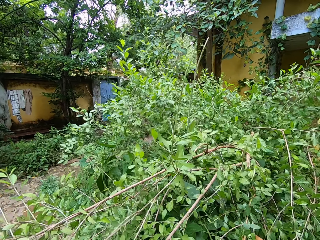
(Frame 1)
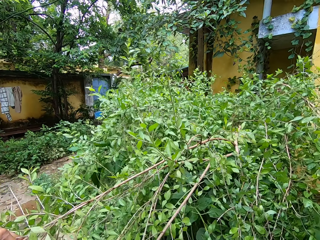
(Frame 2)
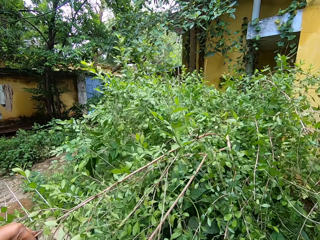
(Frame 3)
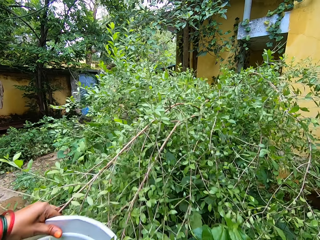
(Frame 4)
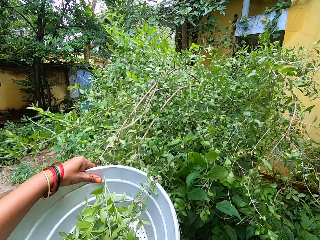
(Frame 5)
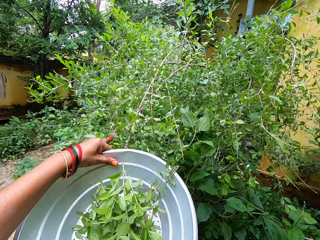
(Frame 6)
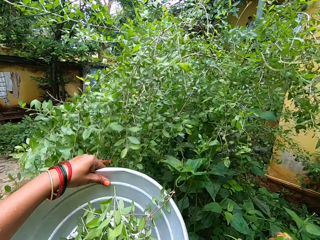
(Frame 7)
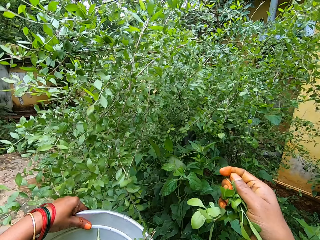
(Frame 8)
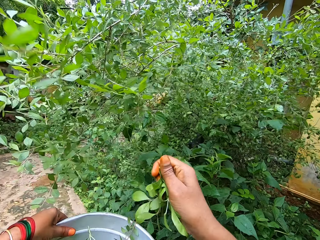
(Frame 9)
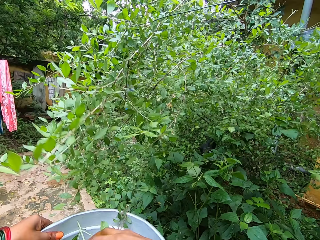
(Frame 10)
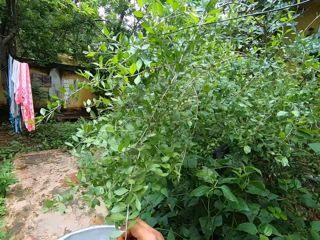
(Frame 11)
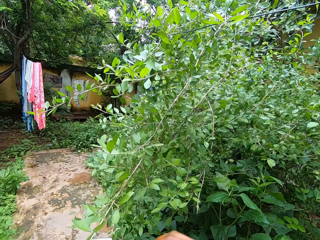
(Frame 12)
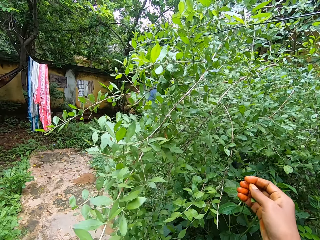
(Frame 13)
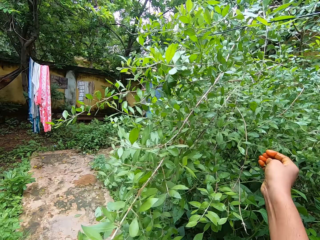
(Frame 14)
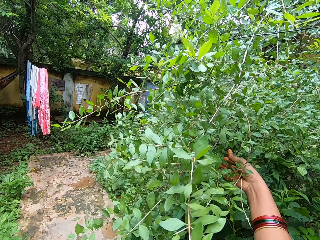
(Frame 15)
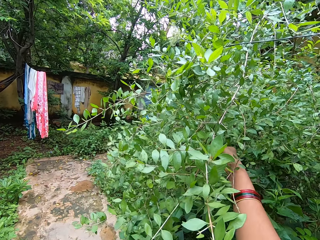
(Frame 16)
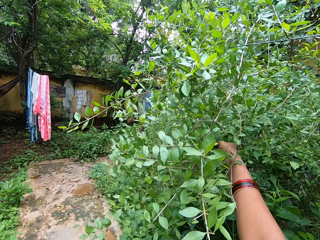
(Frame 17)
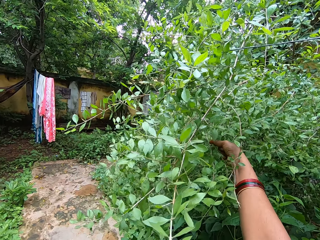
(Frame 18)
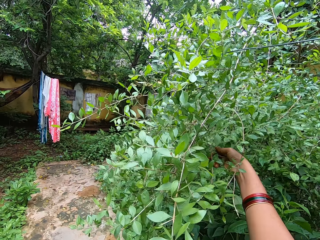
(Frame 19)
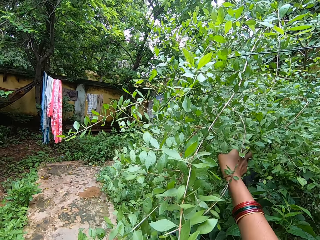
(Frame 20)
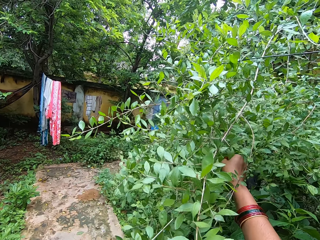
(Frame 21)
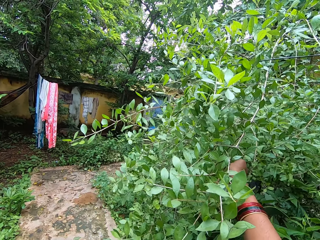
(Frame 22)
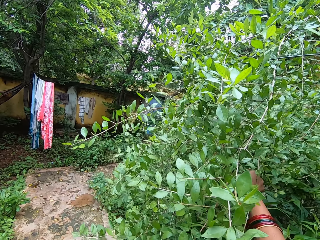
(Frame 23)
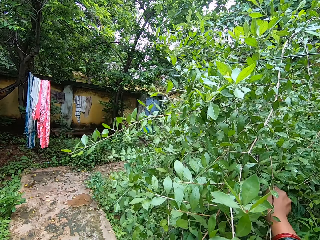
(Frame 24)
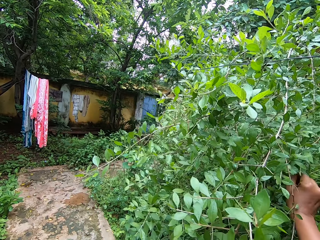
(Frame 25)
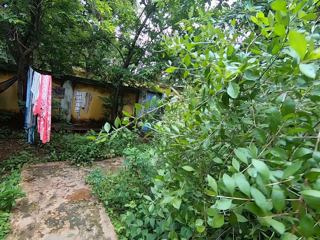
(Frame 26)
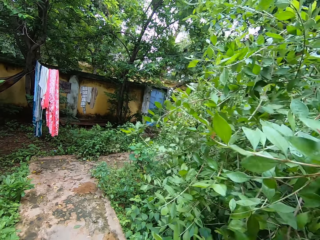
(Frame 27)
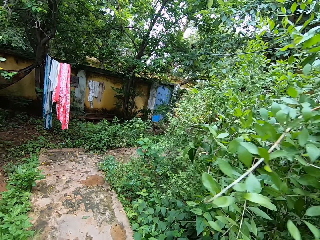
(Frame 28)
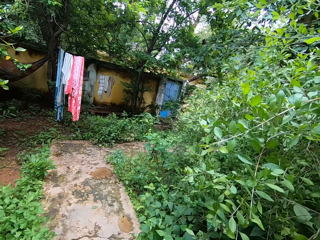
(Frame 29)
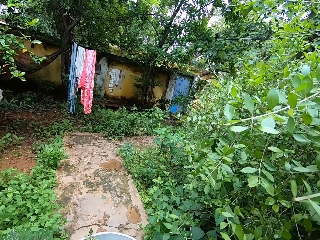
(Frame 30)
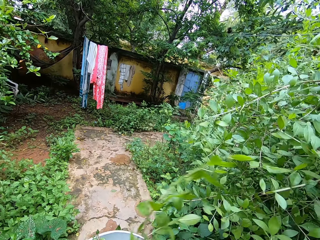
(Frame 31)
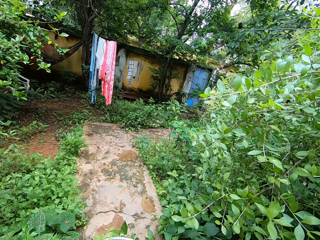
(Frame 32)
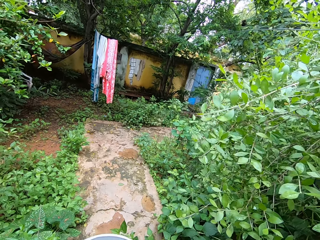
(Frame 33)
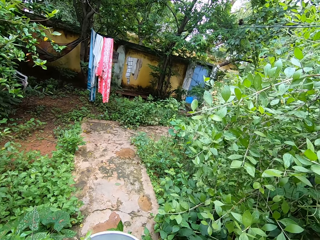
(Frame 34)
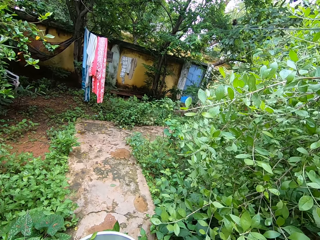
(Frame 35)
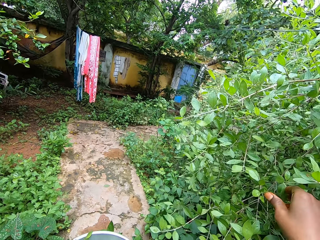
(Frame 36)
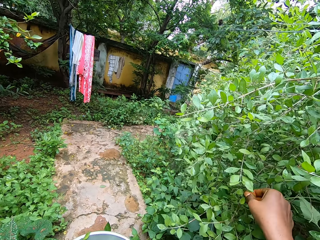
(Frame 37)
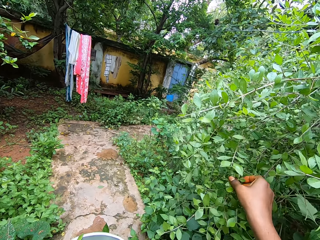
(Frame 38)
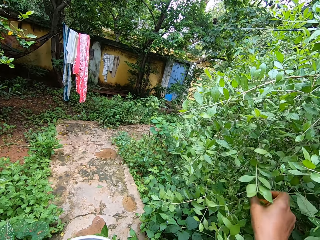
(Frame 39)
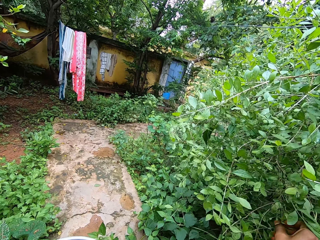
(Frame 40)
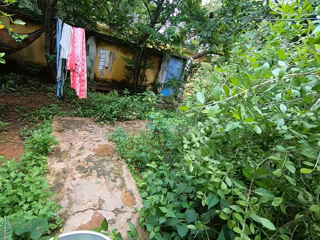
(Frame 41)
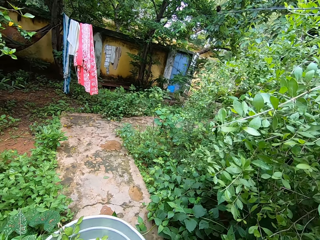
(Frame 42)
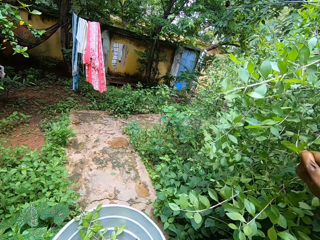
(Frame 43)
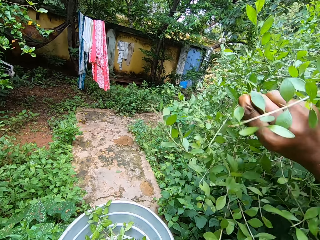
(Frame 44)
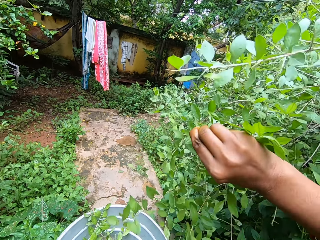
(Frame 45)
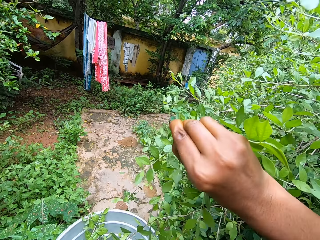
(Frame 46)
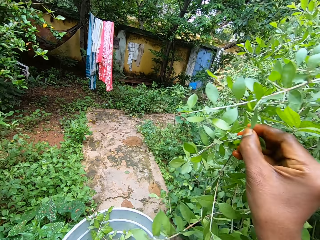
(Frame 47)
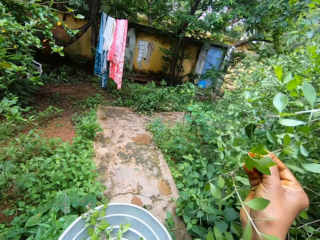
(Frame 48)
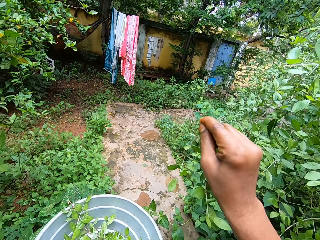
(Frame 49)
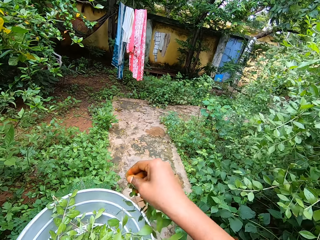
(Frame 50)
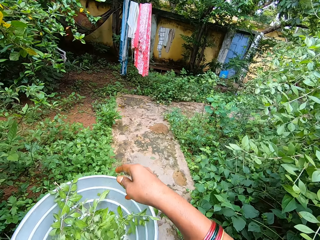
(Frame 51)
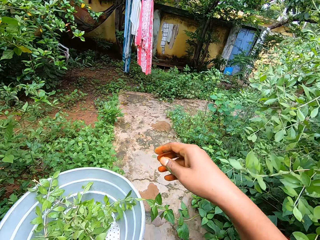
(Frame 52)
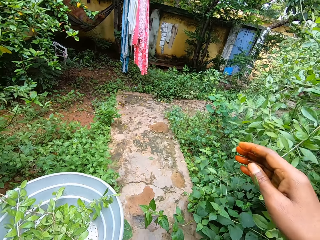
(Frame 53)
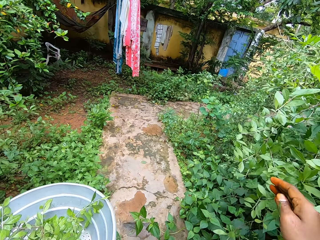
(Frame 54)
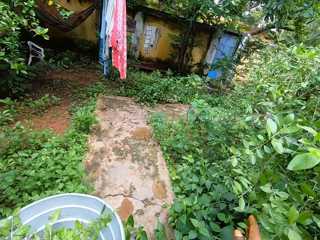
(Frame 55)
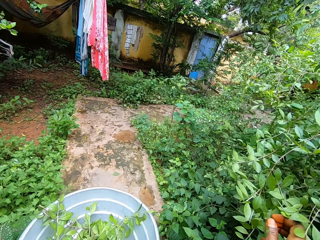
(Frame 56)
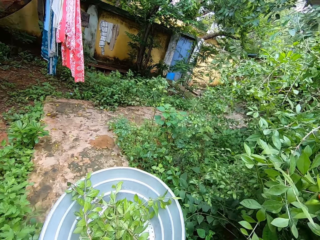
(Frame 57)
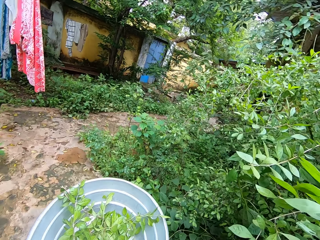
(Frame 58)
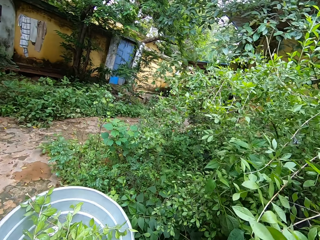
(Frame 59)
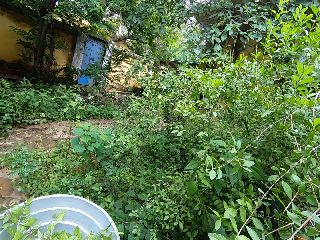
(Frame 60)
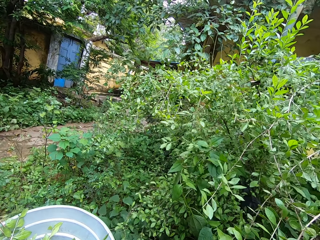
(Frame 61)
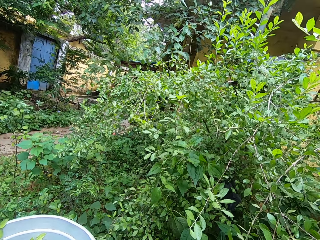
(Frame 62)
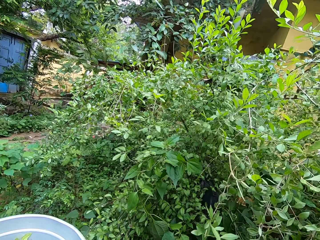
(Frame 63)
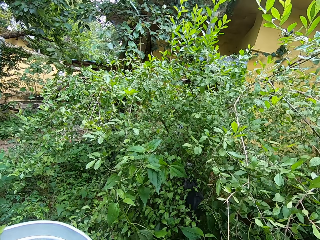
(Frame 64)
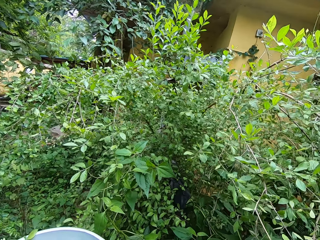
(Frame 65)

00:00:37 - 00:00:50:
The camera wearer drops the leaves in her right hand in a bowl or colander. She plucks leaves from a tree with her right hand. She breaks a branch from a shrub. She drops a branch into the colander. She plucks leaves from the tree with her right hand. She breaks a branch from the shrub. She drops the leaves in her right hand in the bowl. She walks on a pavement.

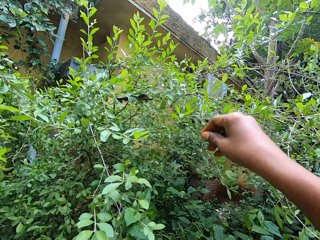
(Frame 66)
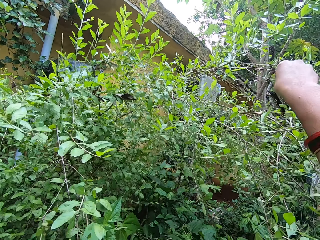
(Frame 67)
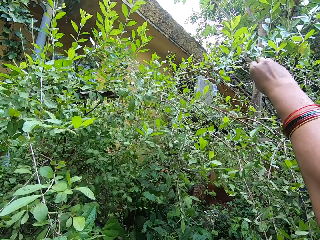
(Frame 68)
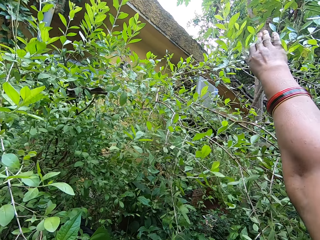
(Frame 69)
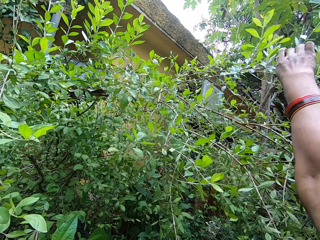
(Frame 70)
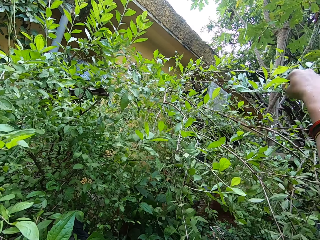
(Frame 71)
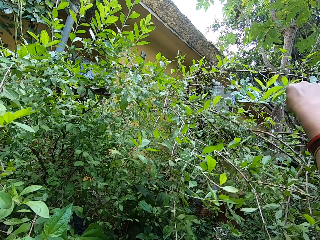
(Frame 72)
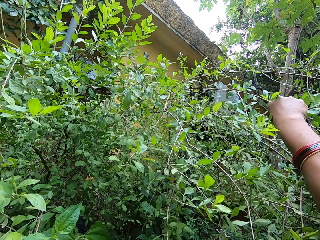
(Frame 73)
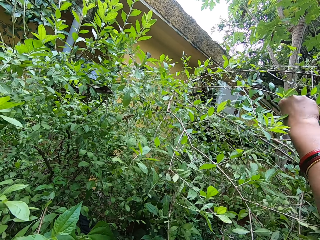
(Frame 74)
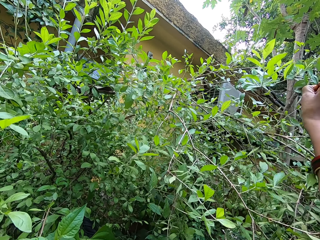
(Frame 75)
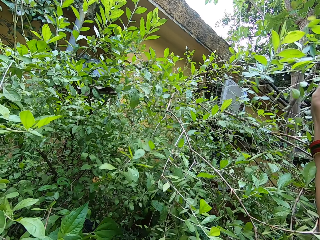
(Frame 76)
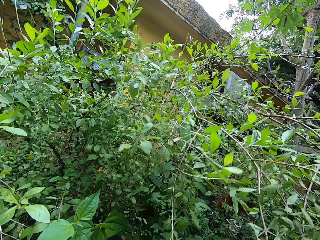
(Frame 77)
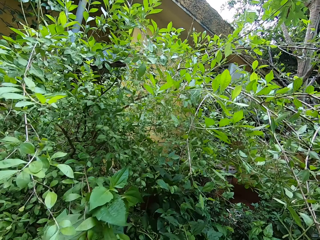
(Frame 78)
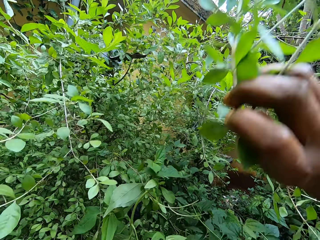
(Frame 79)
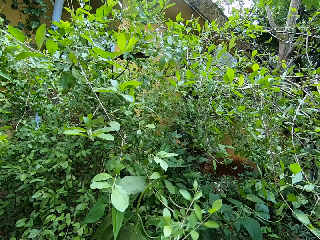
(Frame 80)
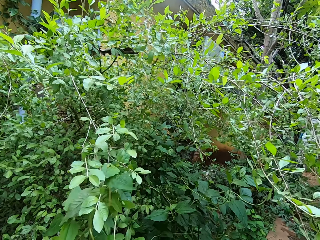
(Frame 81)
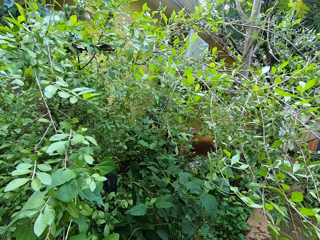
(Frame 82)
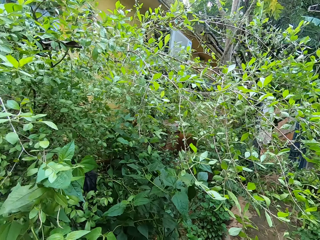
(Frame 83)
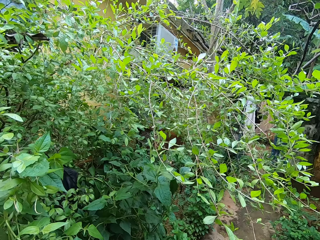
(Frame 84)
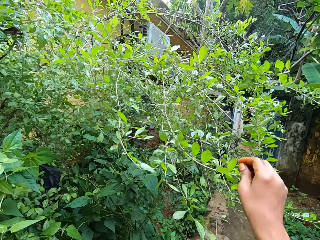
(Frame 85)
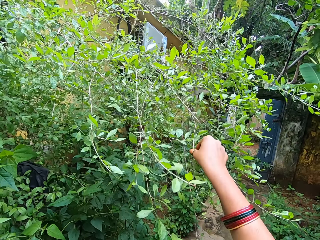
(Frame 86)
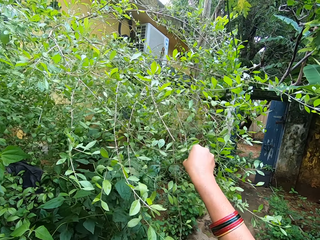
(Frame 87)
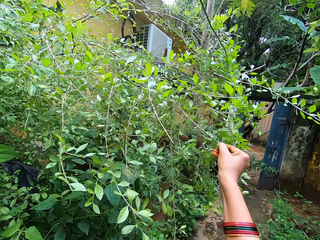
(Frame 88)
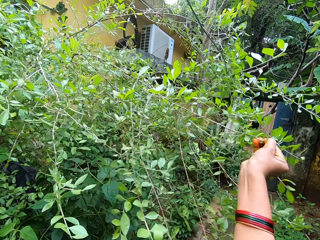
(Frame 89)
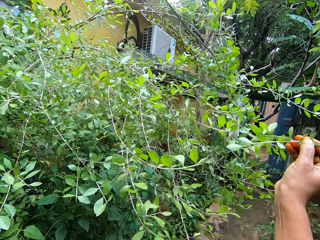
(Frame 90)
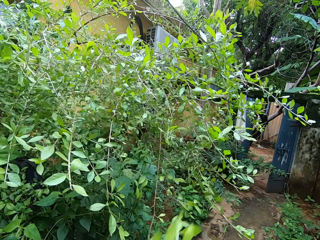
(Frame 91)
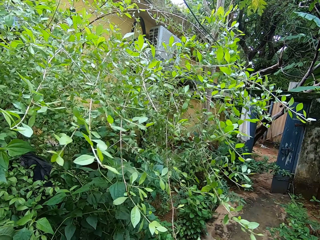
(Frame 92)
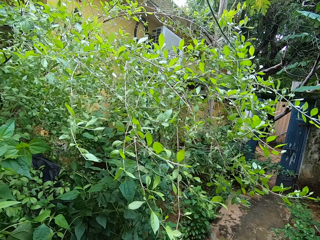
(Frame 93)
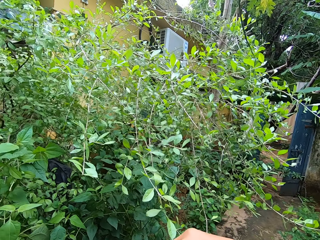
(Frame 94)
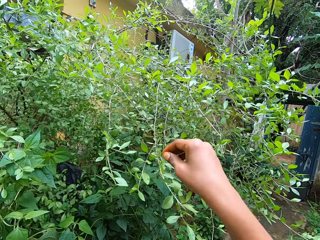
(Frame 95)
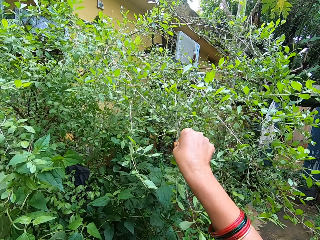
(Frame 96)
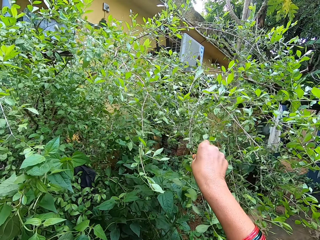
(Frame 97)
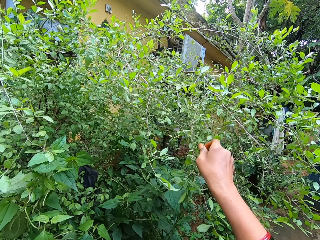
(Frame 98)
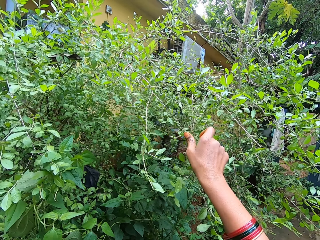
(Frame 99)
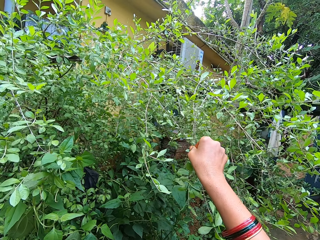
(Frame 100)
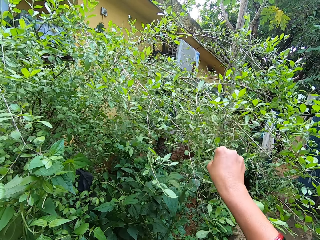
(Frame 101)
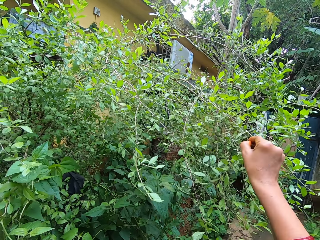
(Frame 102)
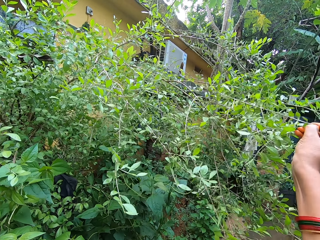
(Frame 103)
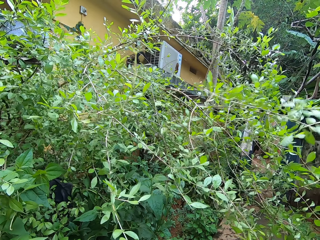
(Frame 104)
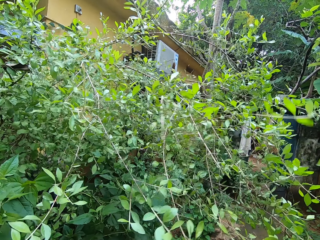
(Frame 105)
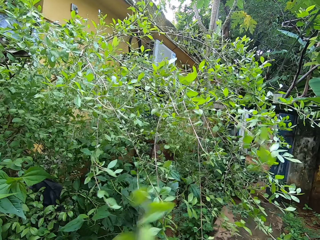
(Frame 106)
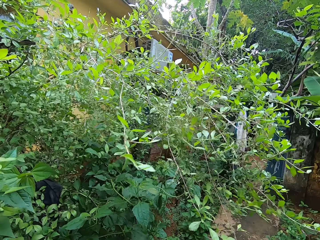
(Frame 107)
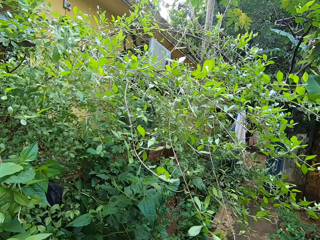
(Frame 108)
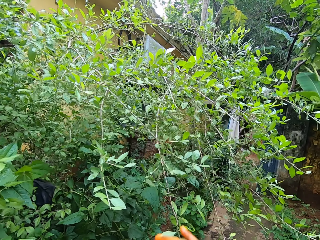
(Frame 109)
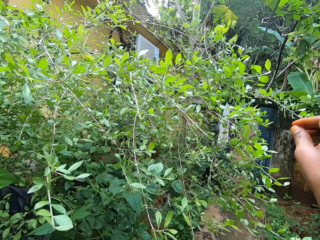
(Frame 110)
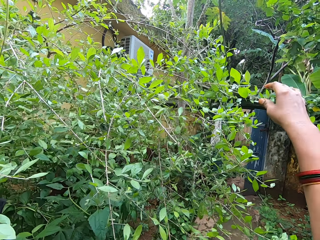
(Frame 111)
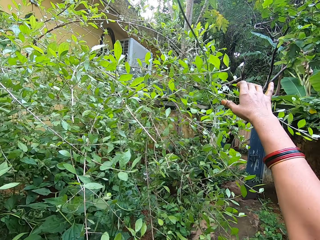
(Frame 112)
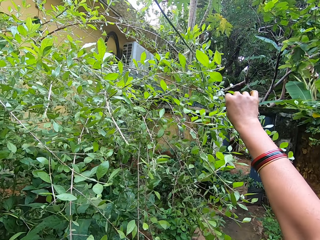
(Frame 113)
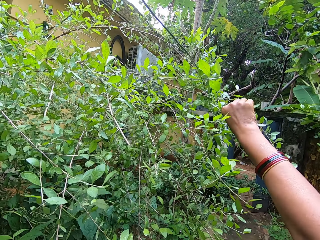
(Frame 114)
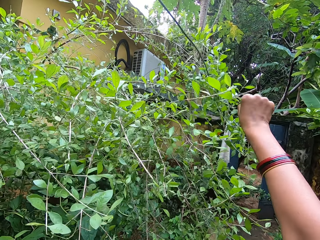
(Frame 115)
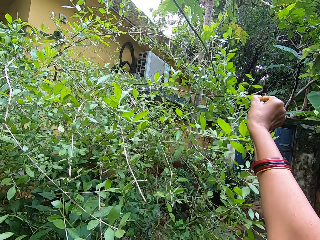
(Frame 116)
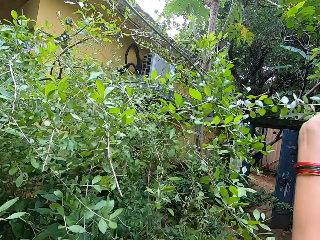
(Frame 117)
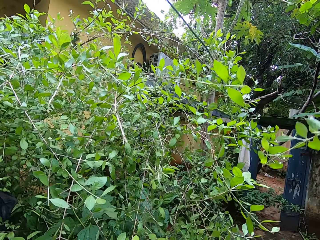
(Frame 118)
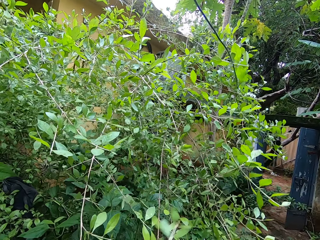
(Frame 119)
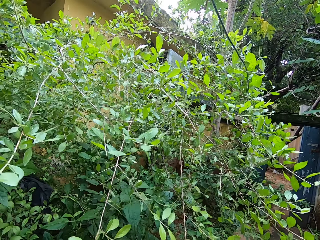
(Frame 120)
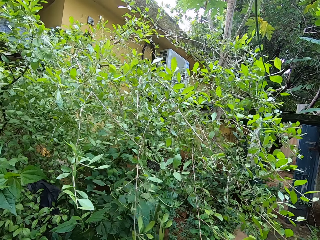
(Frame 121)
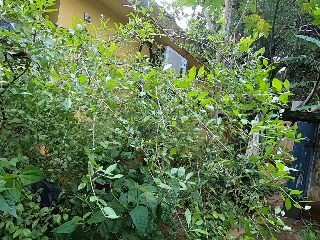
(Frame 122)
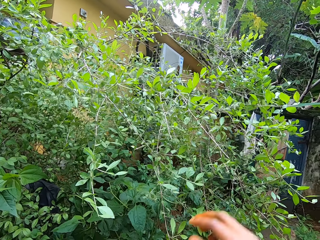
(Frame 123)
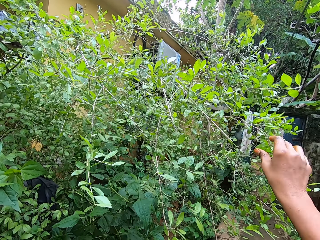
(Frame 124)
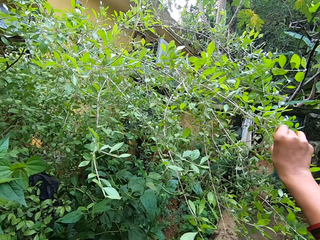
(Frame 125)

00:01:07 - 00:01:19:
The camera wearer plucks leaves from a tree with her right hand. She breaks a branch from a shrub. She does so again. She plucks leaves from the tree with her right hand. She breaks a branch from the shrub. She does so again. She plucks leaves from the tree with her right hand.
